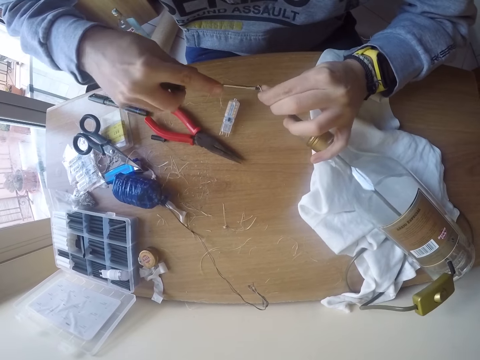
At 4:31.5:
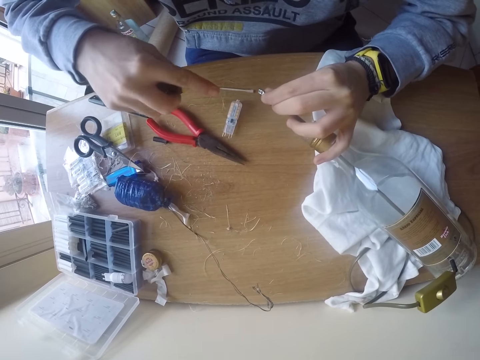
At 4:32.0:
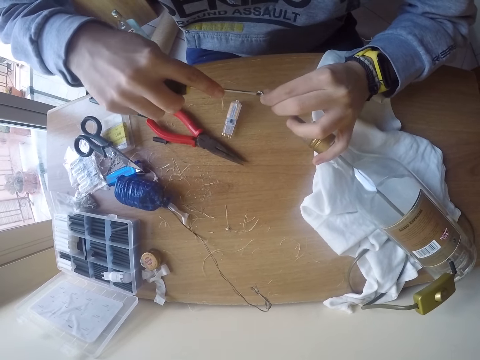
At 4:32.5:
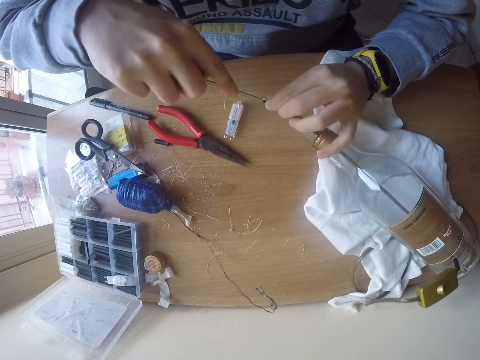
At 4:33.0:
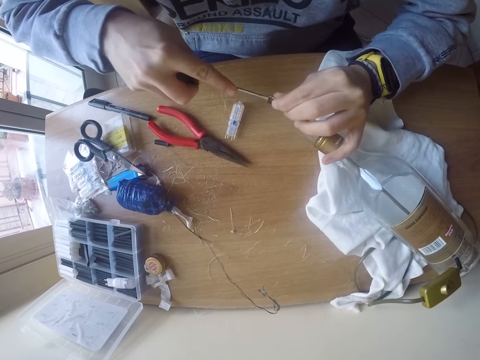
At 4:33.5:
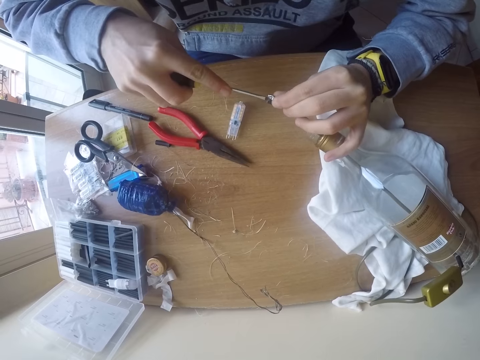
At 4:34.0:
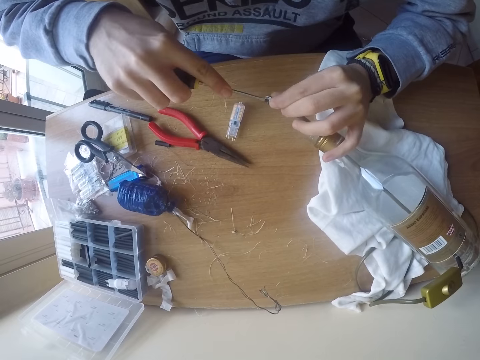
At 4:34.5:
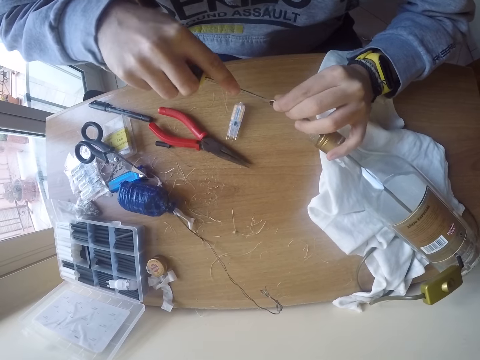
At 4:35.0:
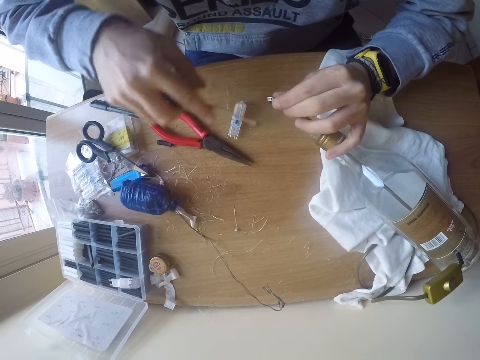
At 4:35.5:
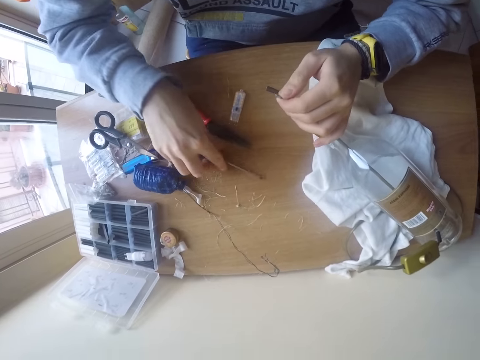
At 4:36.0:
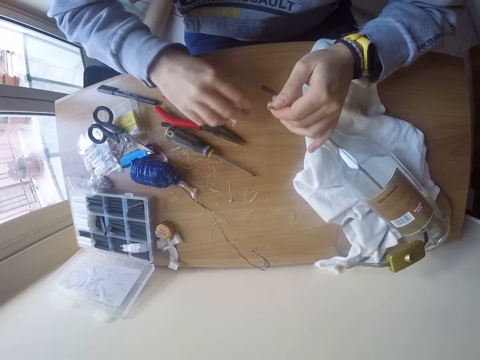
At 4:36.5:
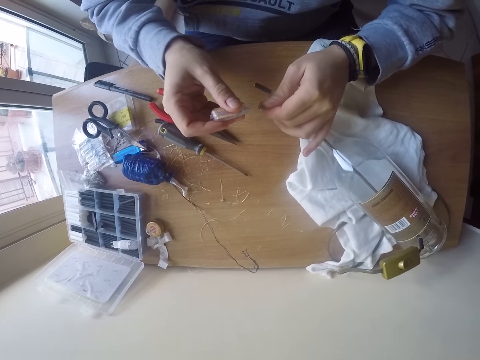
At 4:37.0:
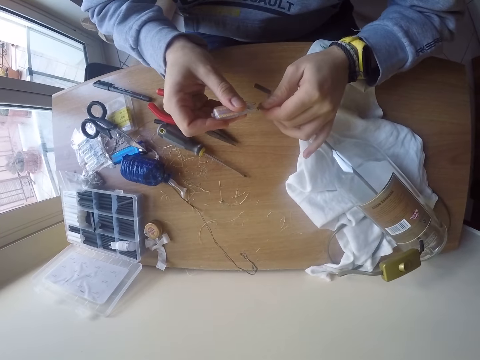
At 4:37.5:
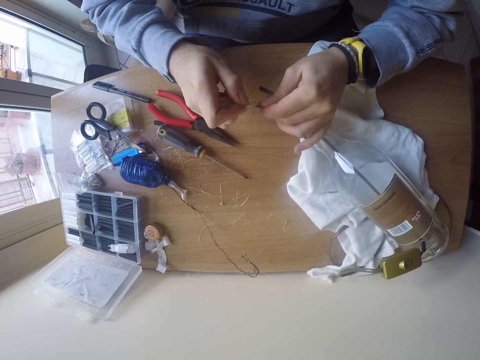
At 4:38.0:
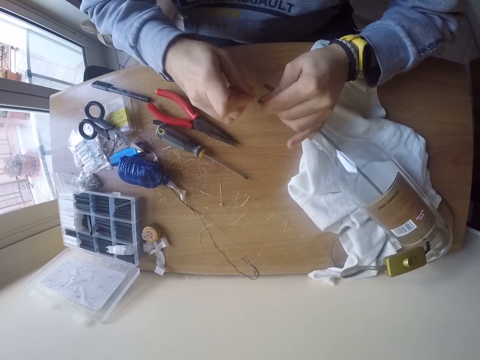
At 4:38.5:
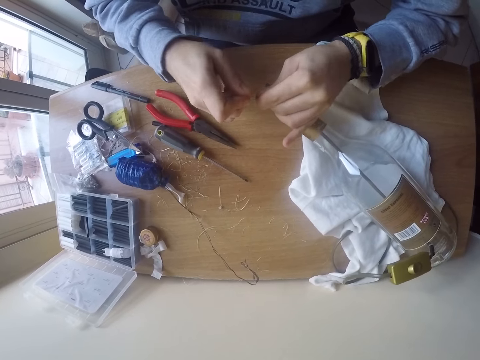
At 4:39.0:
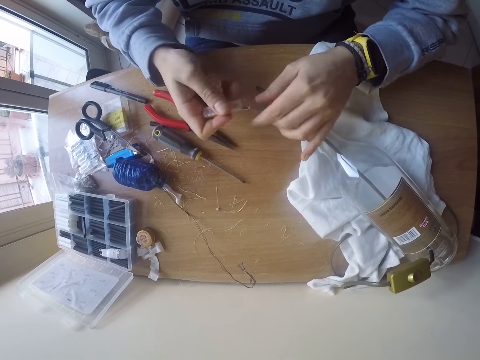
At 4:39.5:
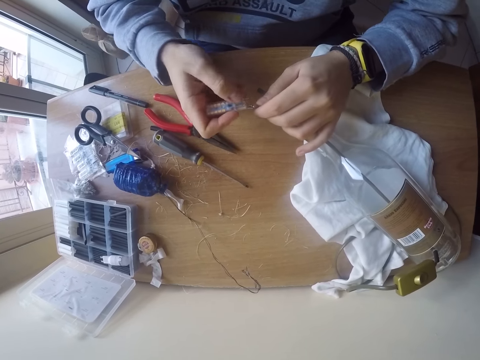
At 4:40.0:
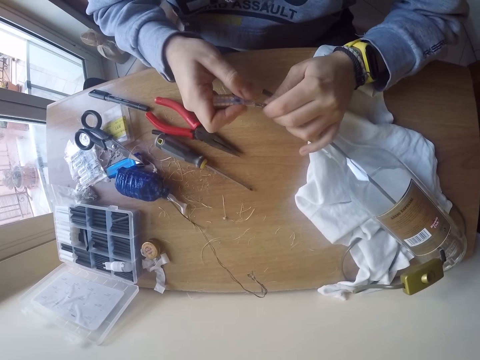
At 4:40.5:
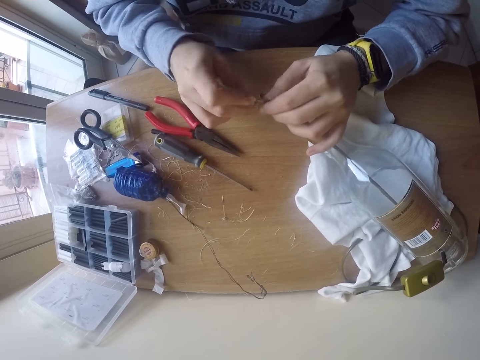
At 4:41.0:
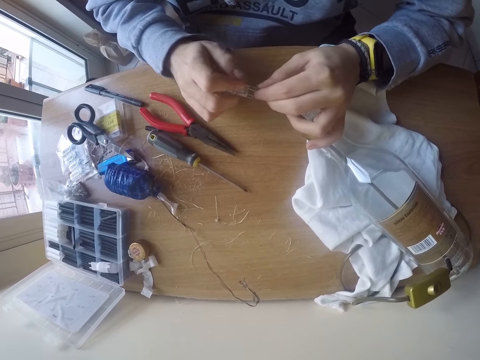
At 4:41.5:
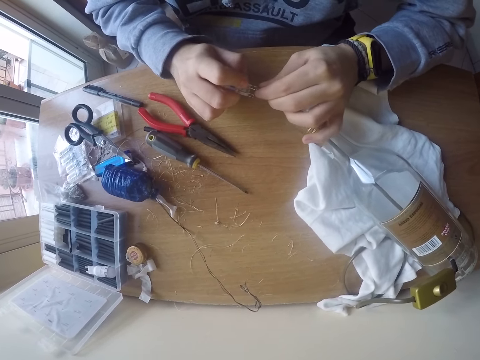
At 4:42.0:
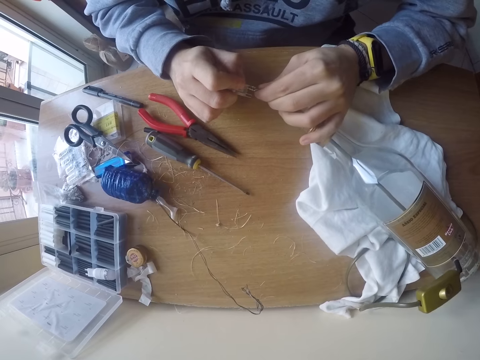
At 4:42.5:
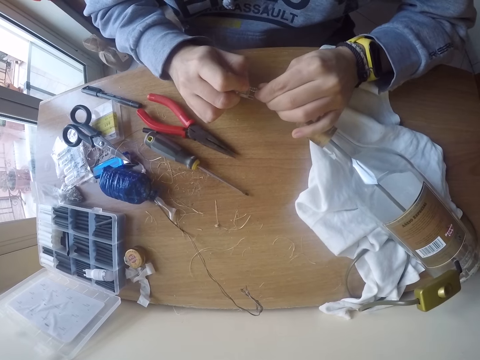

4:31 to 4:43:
The camera wearer drops the screwdriver on the table with his right hand. He lifts the conductor from the table with his right hand. He places the conductor on the cable with both hands.

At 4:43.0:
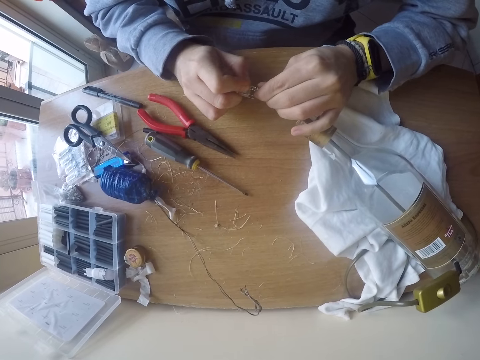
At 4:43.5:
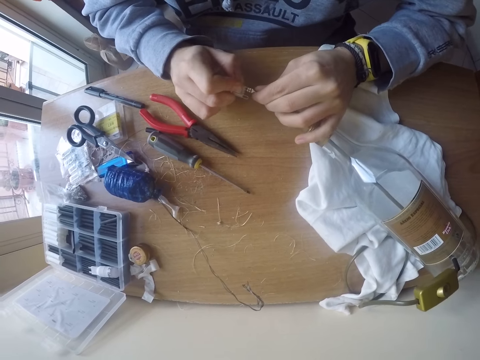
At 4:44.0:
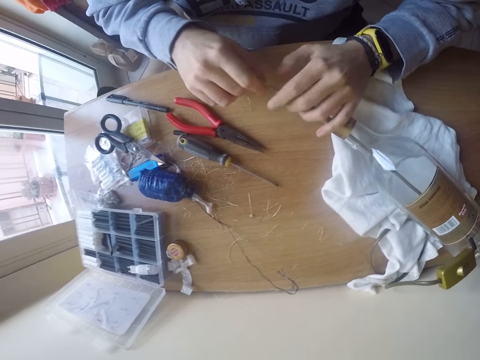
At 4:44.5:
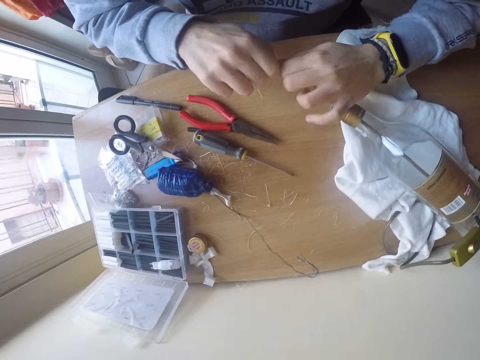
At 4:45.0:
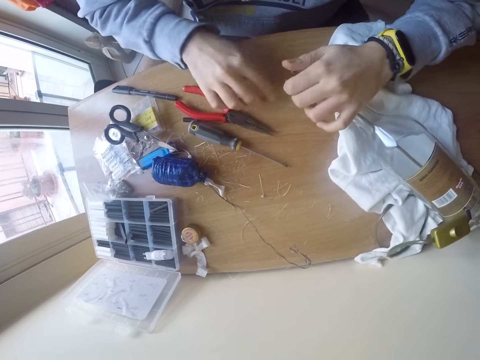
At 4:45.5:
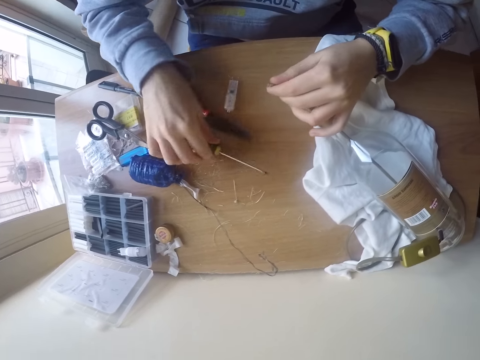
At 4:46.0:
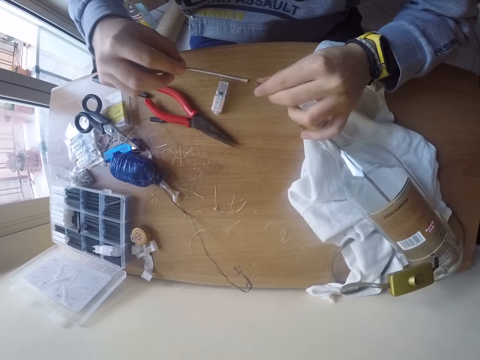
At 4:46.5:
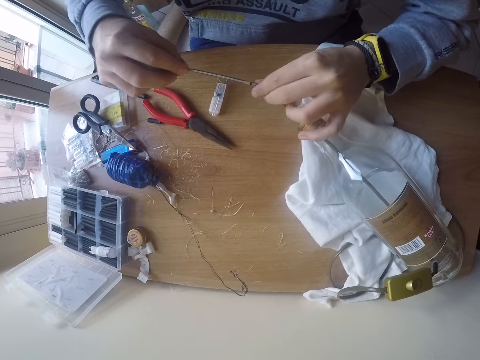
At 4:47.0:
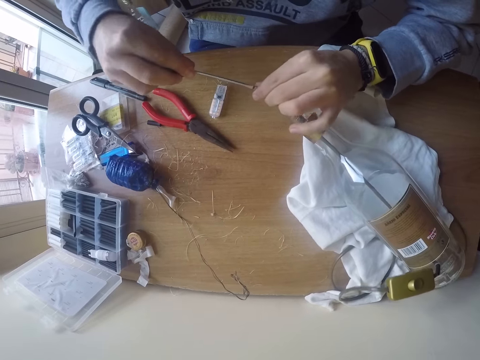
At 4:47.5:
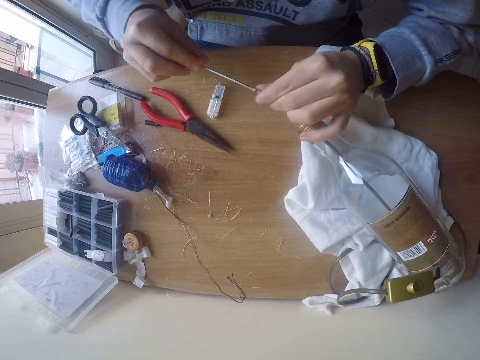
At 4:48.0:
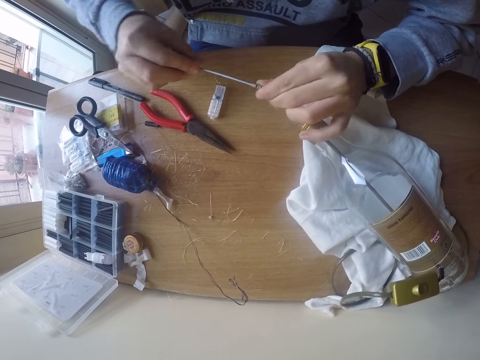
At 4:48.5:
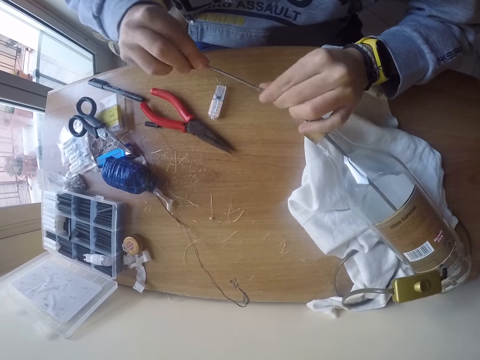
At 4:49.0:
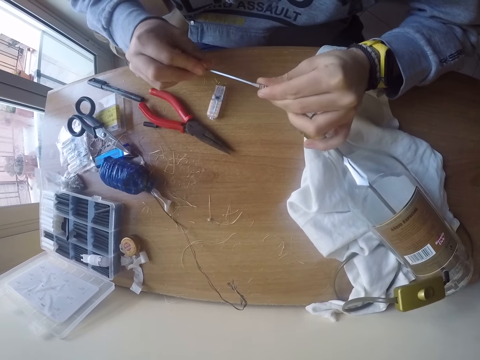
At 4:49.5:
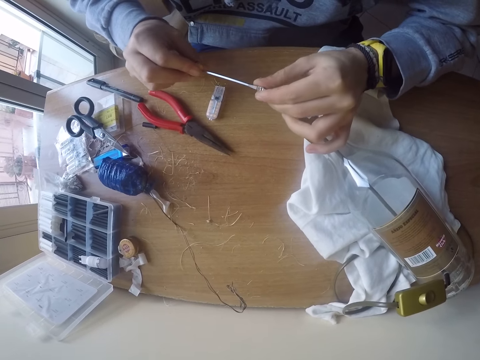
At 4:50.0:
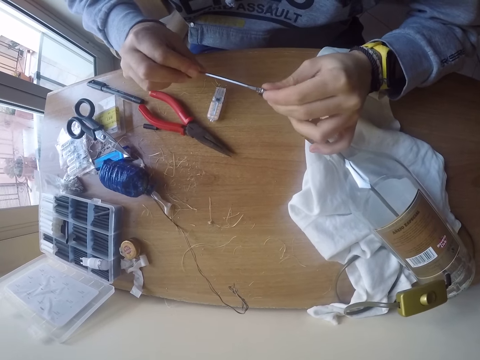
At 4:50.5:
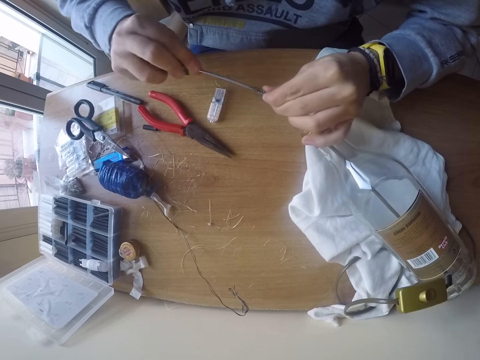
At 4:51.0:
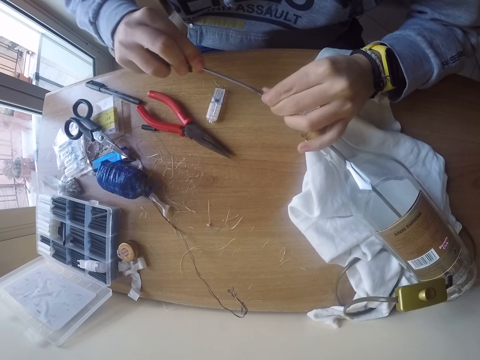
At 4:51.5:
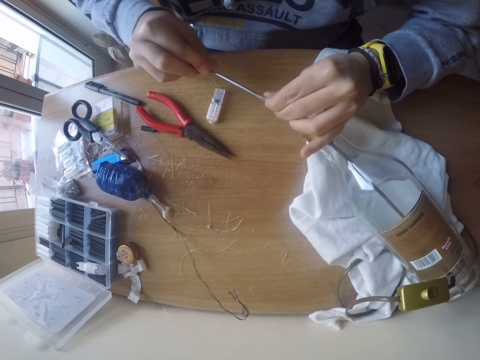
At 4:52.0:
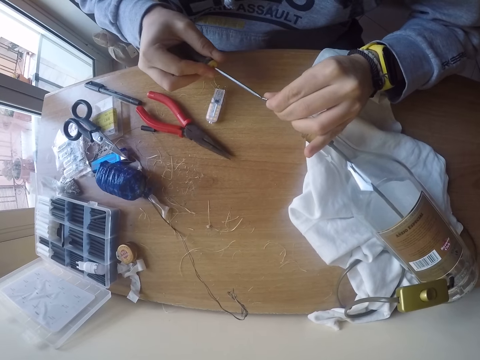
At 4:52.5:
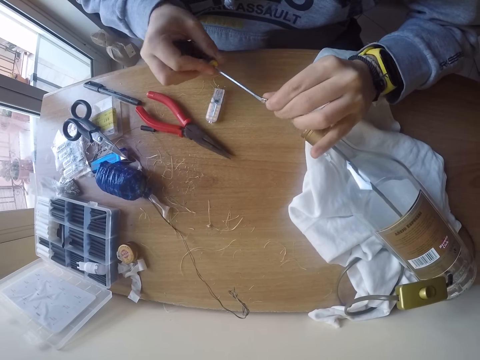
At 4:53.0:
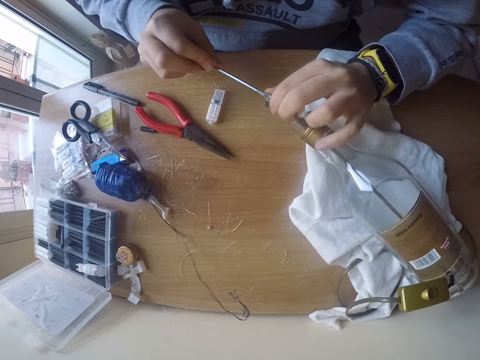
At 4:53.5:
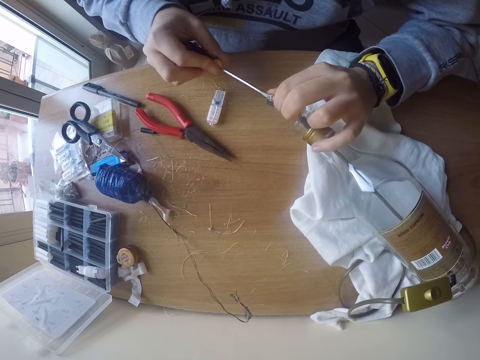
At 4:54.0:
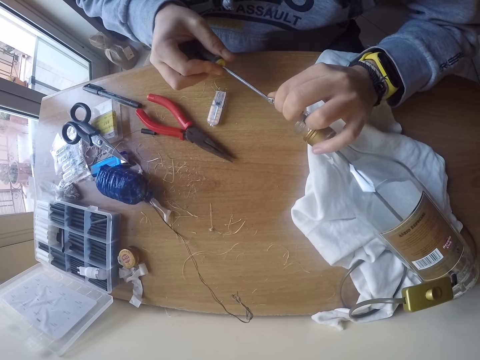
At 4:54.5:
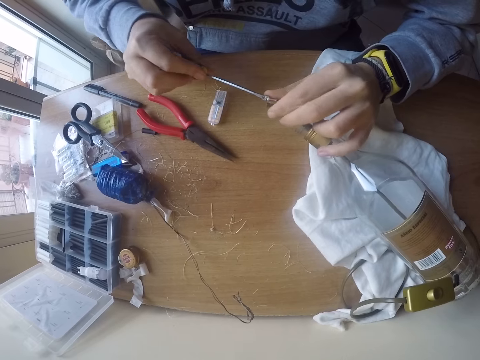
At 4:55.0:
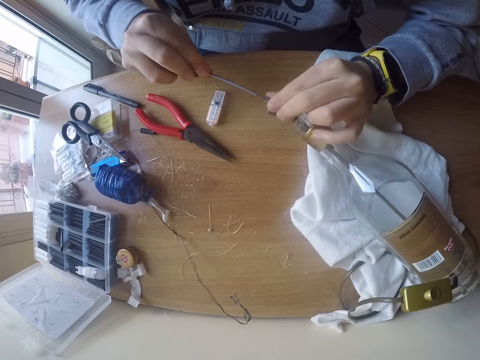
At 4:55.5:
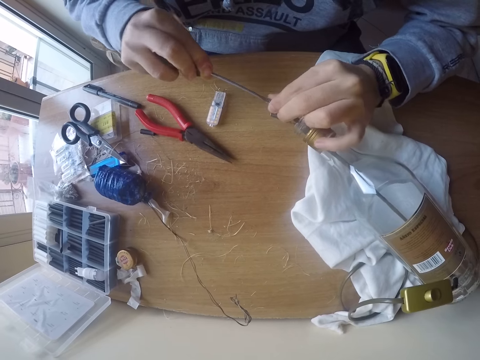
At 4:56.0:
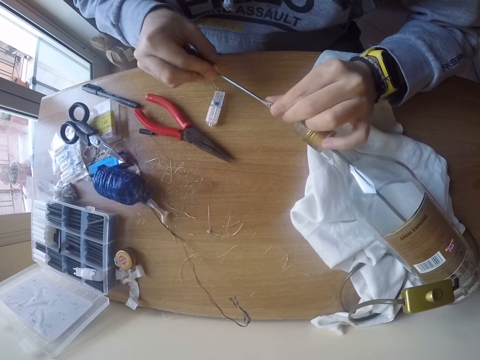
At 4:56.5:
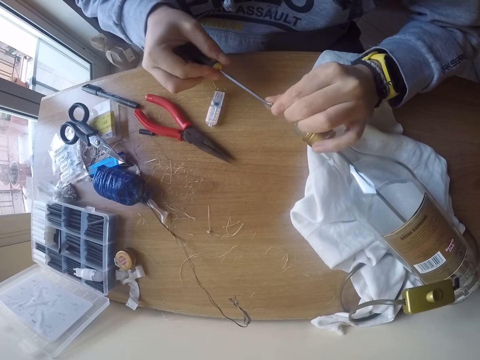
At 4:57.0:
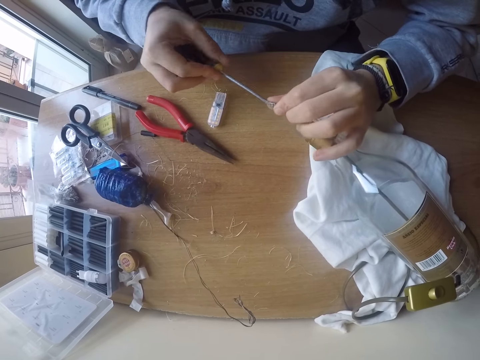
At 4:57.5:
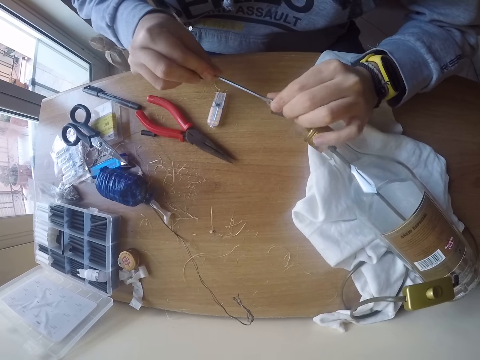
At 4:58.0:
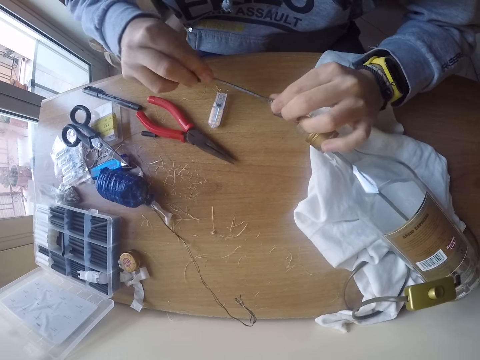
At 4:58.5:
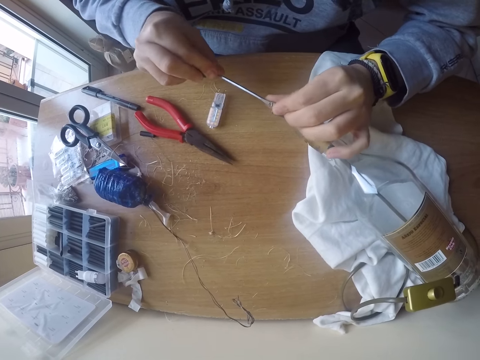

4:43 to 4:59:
The camera wearer removes the conductor from the cable with both hands. He puts a connector on the table. He picks up the screwdriver on the table with his right hand. He opens the bulb connector with the screwdriver in his right hand. He adjusts the connector with the screwdriver.
